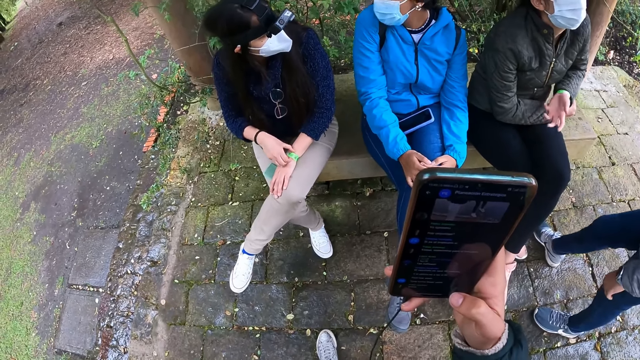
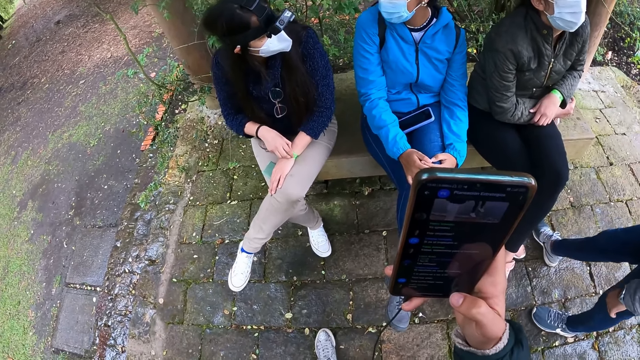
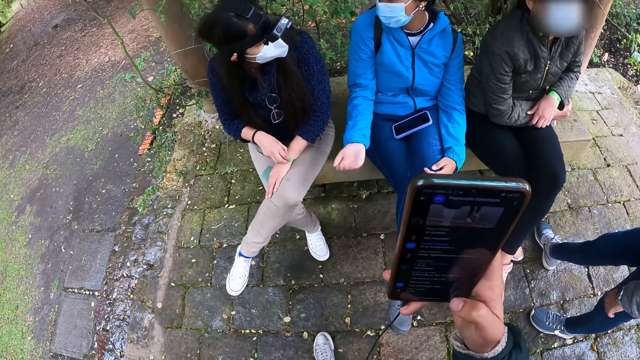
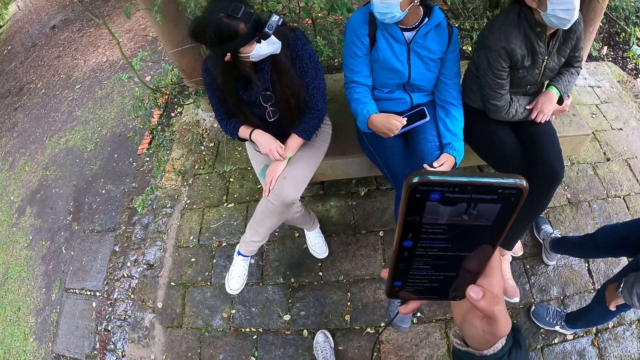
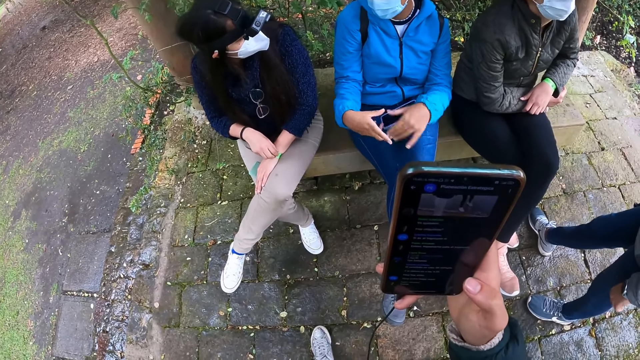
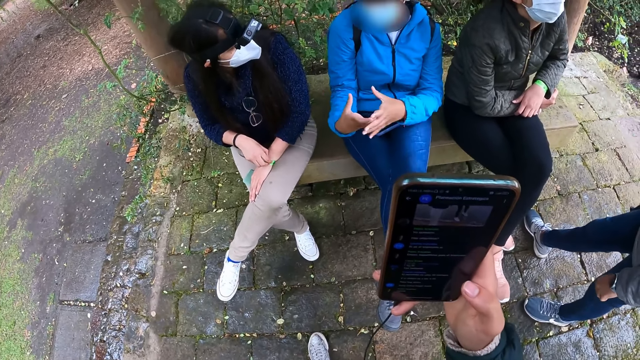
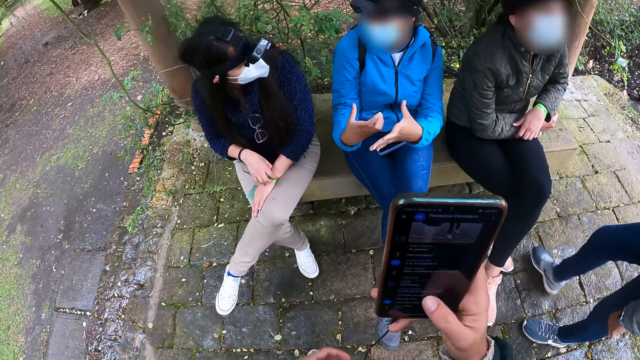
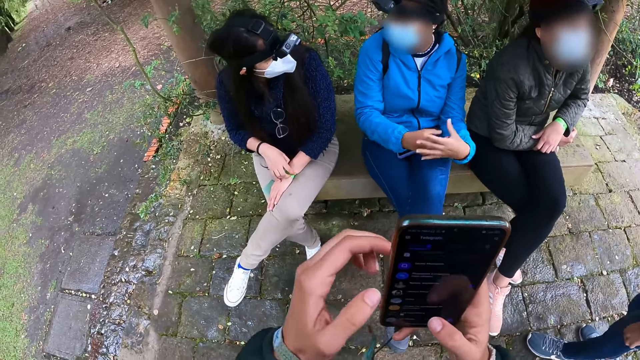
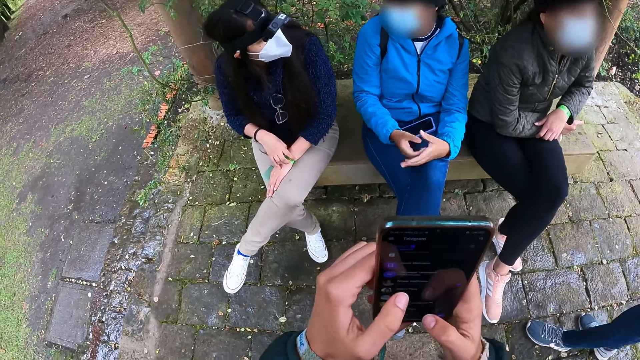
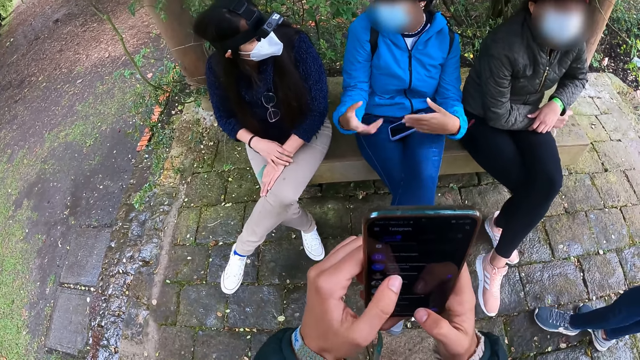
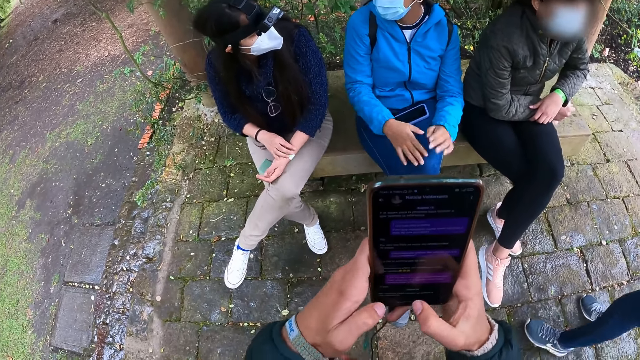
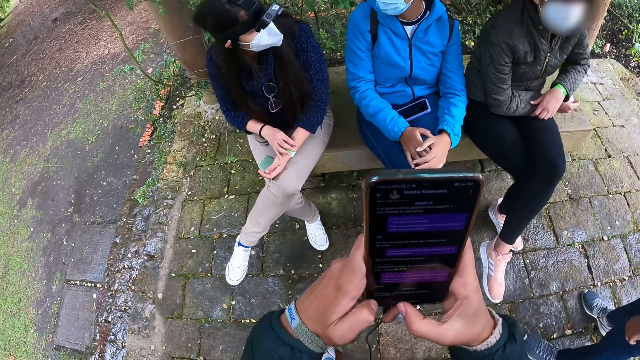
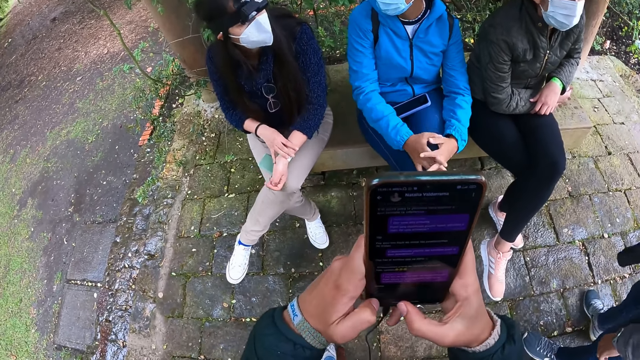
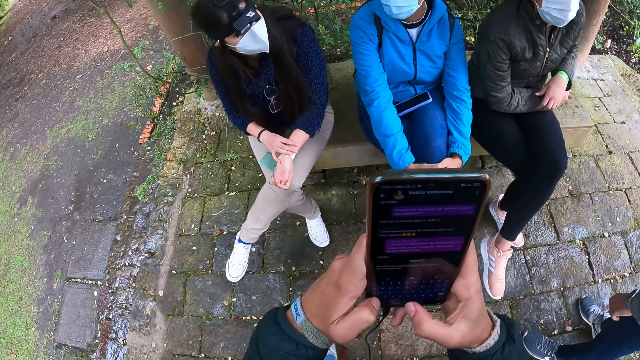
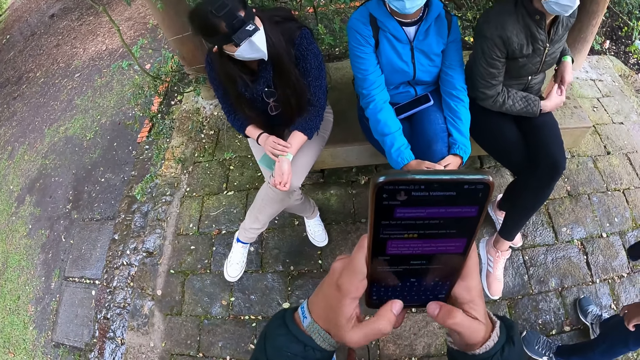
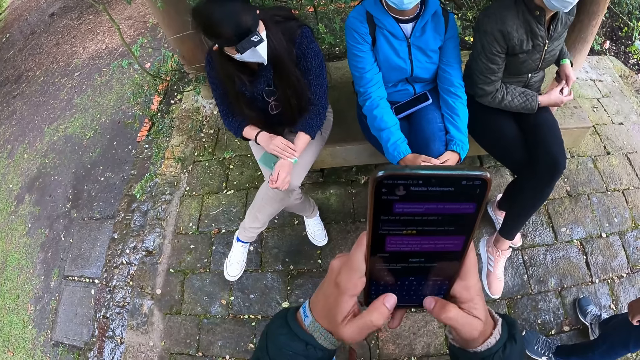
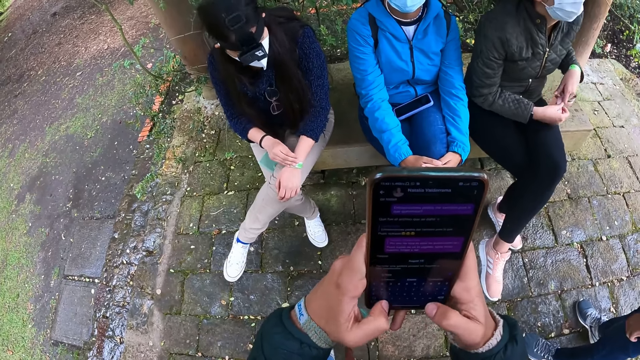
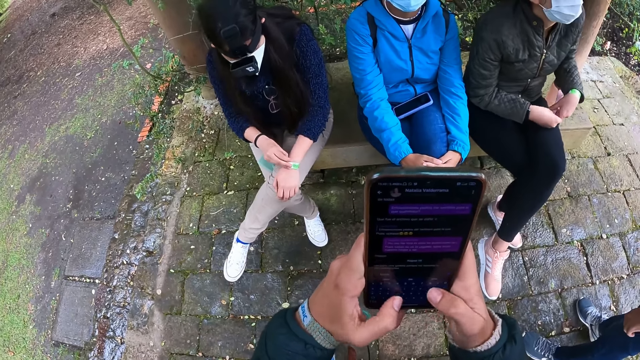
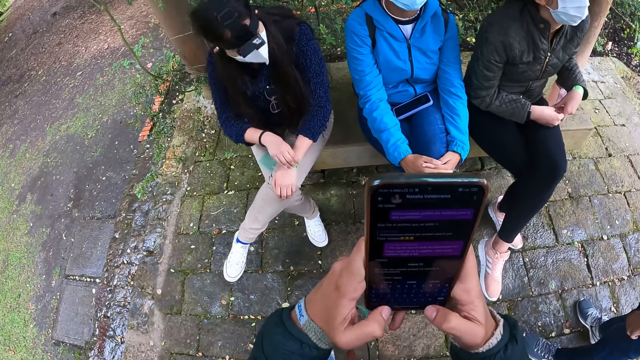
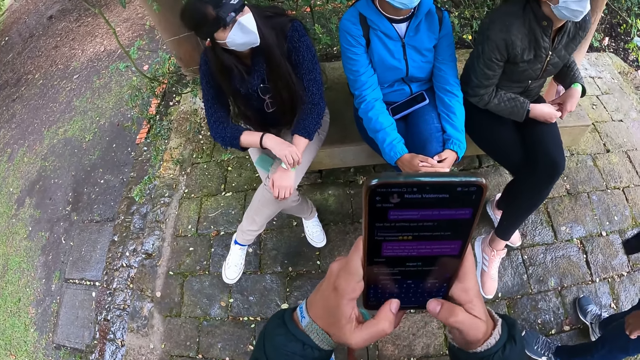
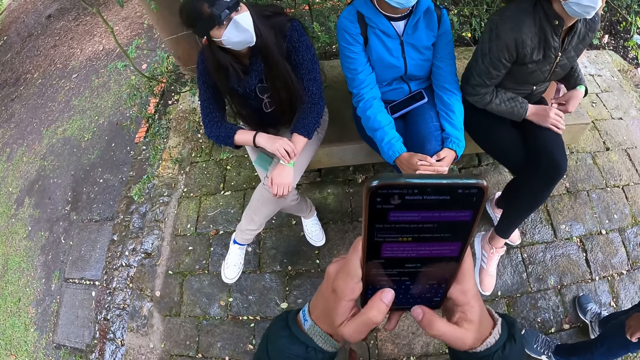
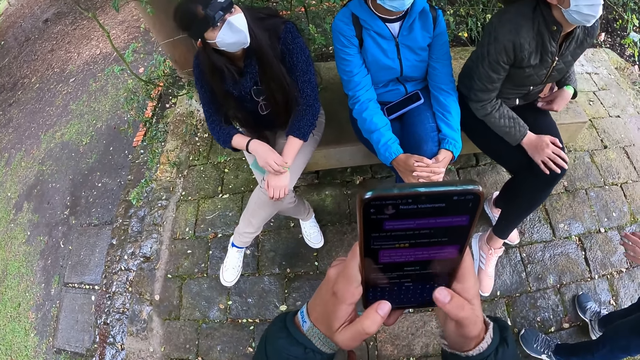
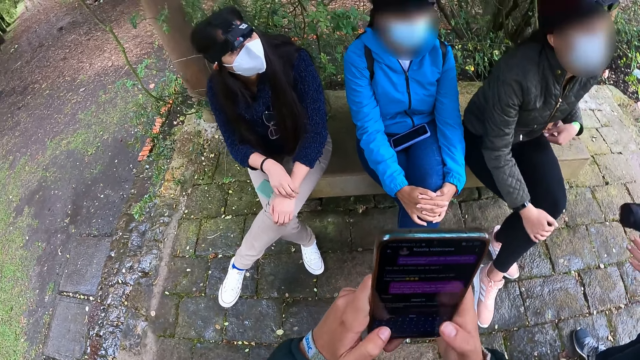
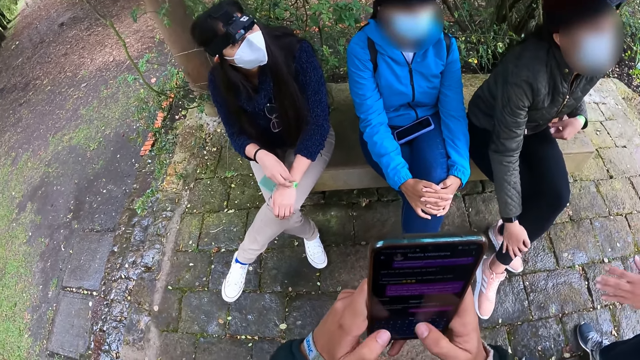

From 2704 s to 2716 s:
A woman interacts with another woman. The camera wearer holds a phone with the left hand. They operate the phone with both hands.

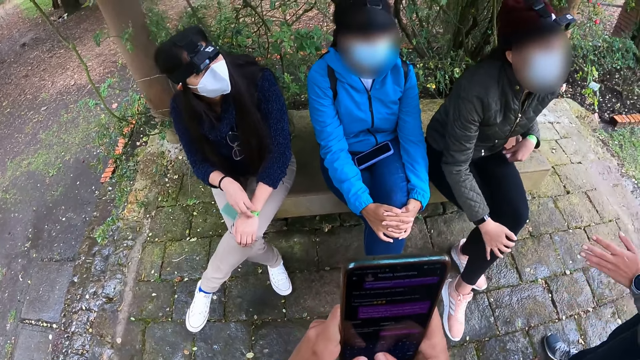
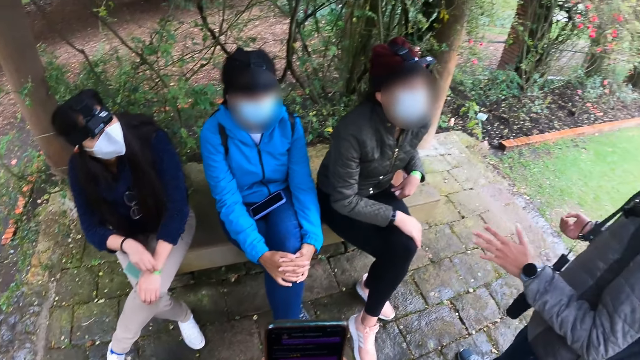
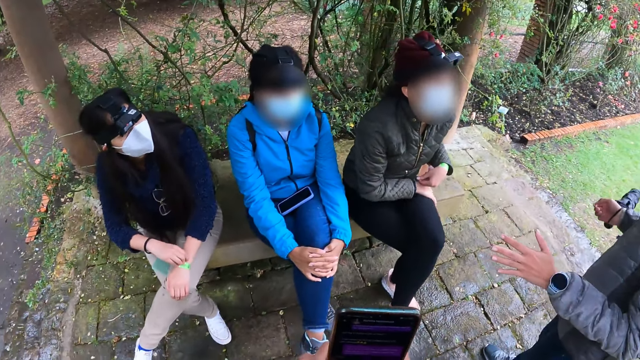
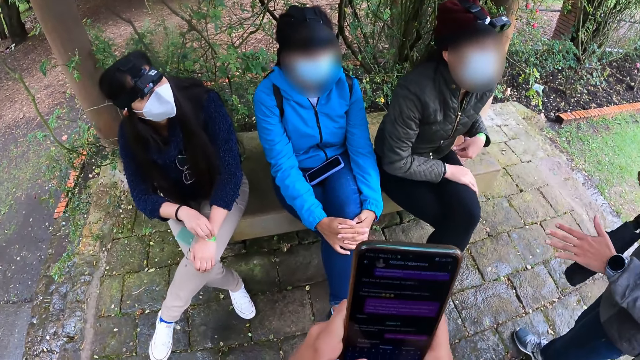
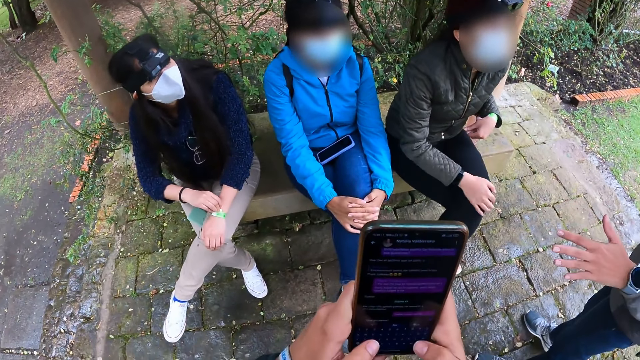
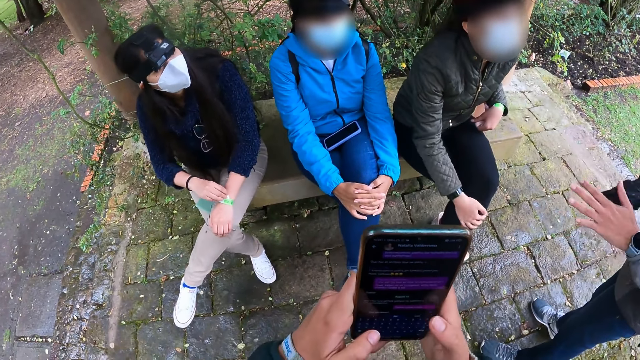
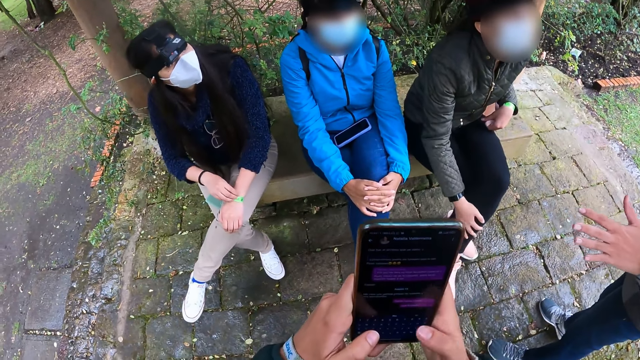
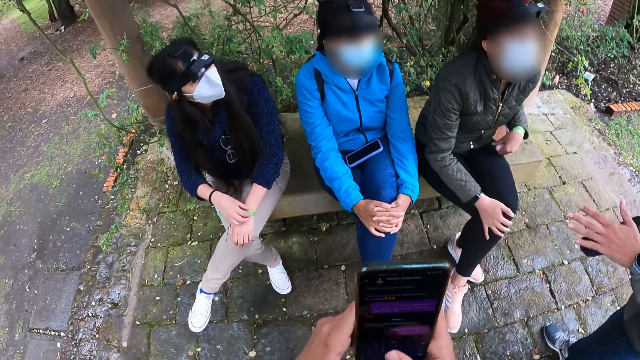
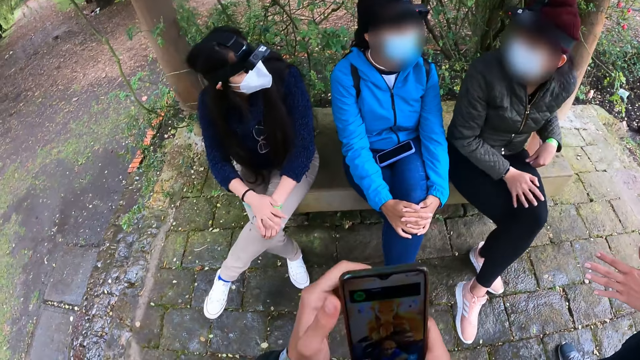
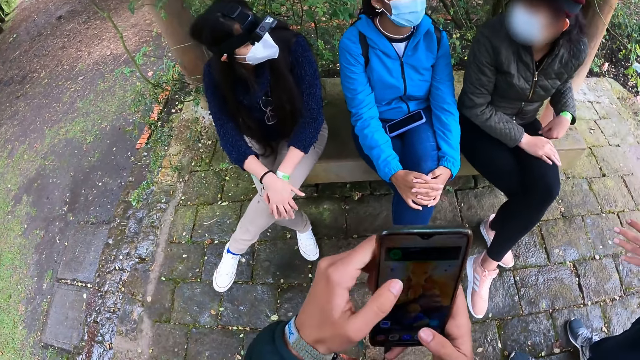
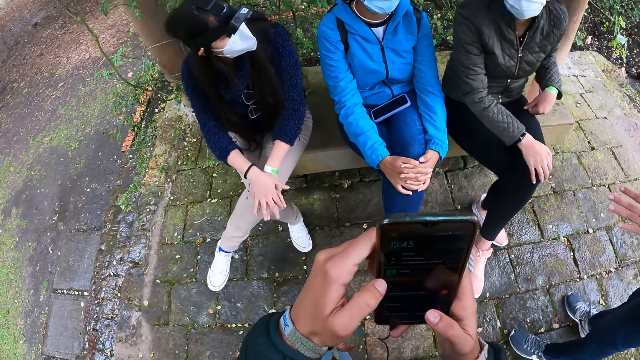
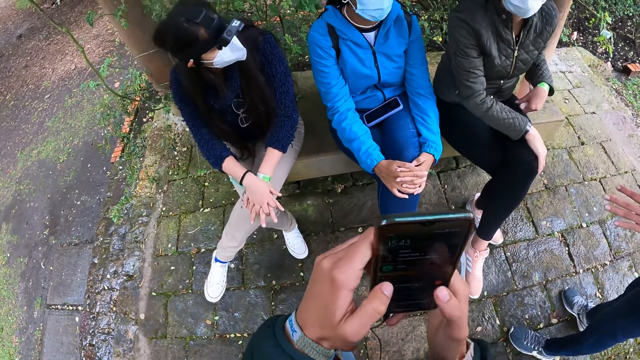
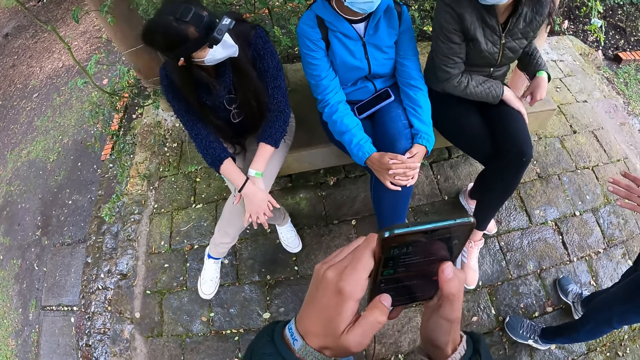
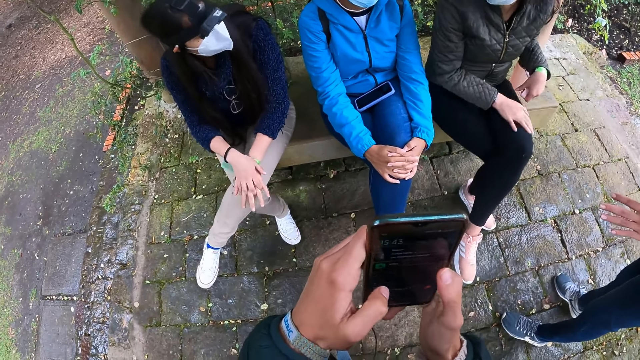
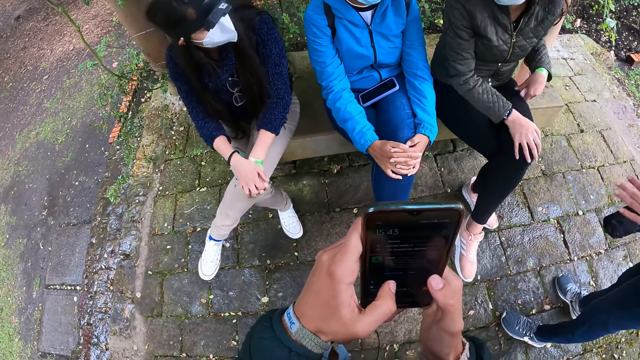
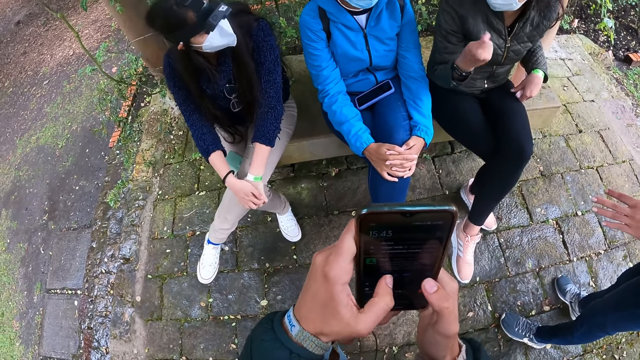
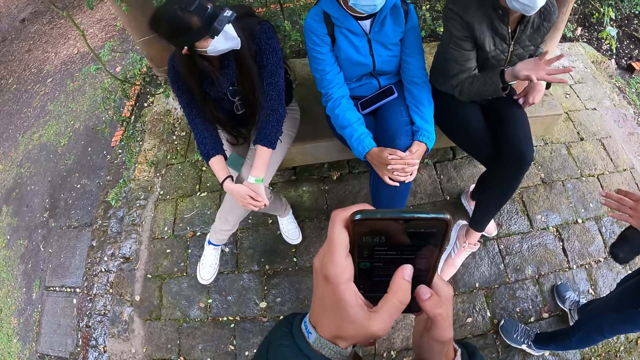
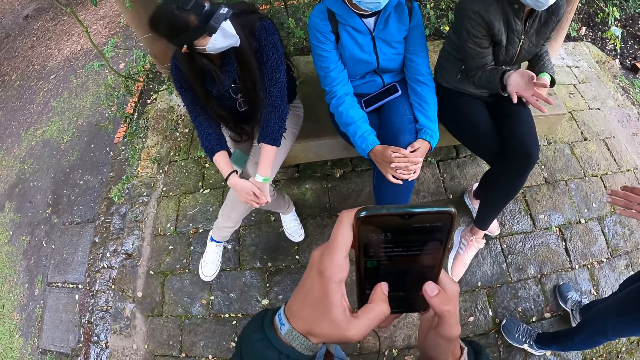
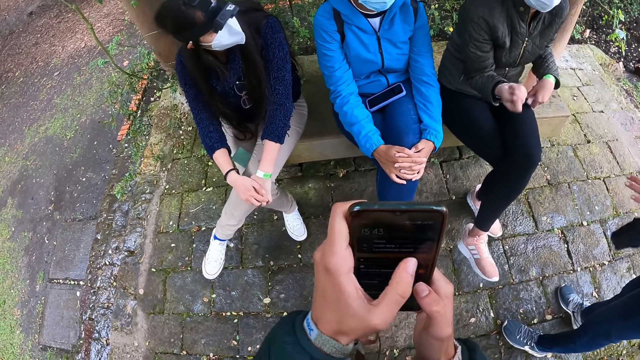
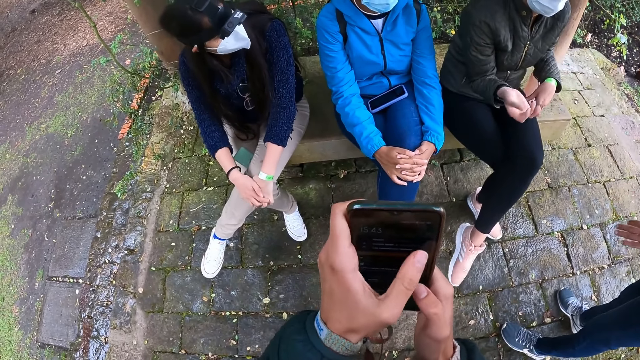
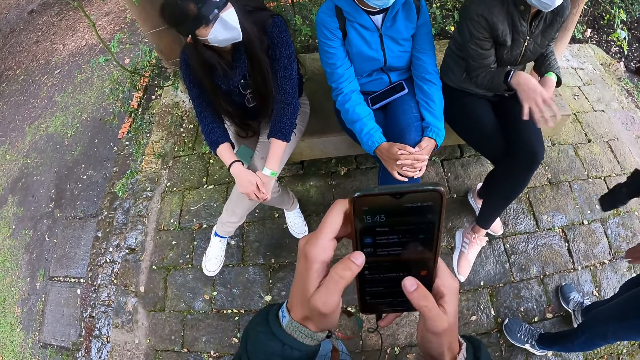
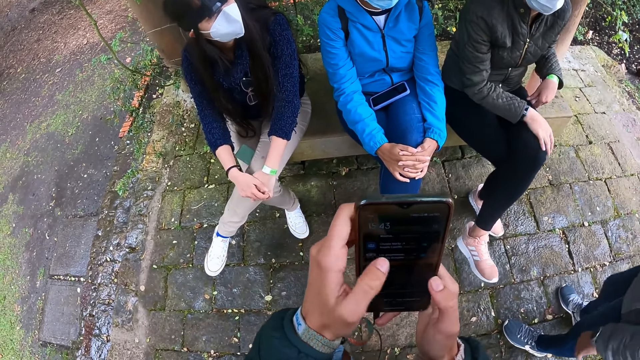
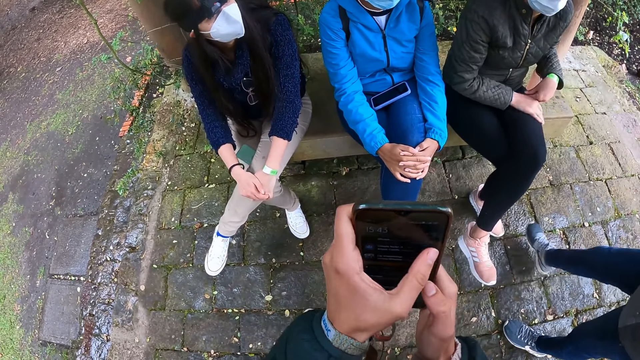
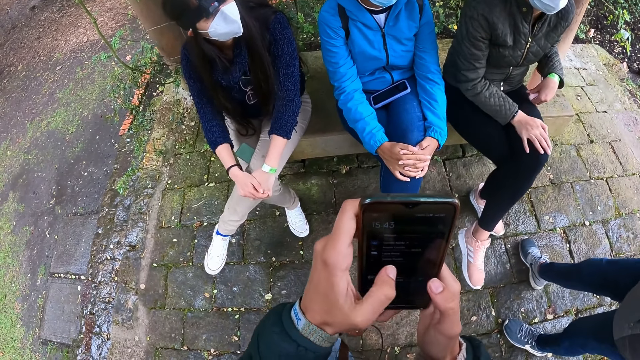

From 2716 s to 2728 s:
The woman gestures with her right hand.
